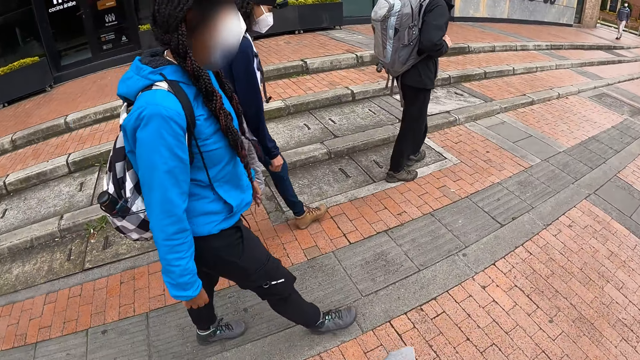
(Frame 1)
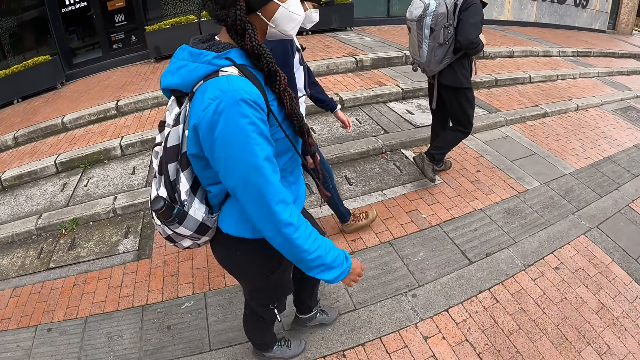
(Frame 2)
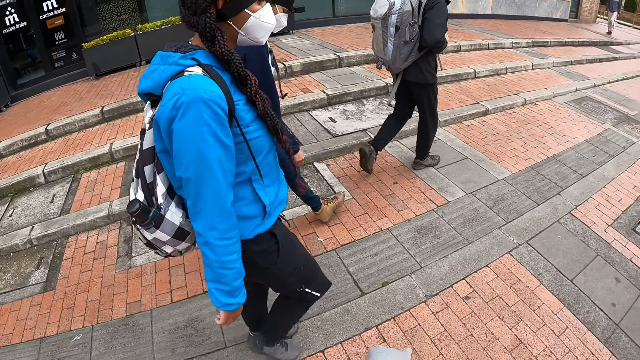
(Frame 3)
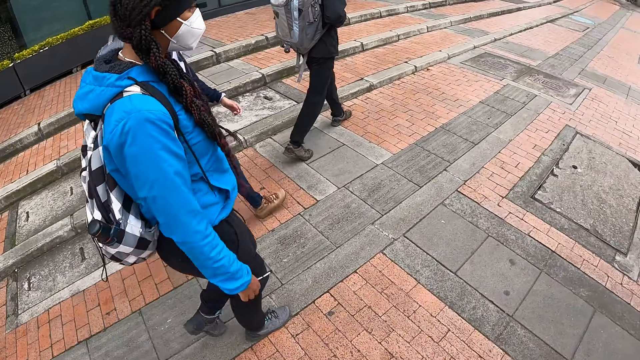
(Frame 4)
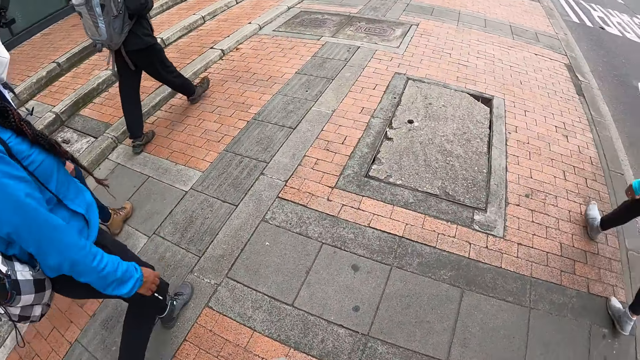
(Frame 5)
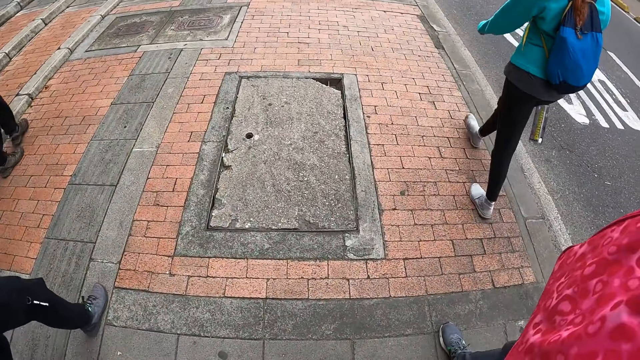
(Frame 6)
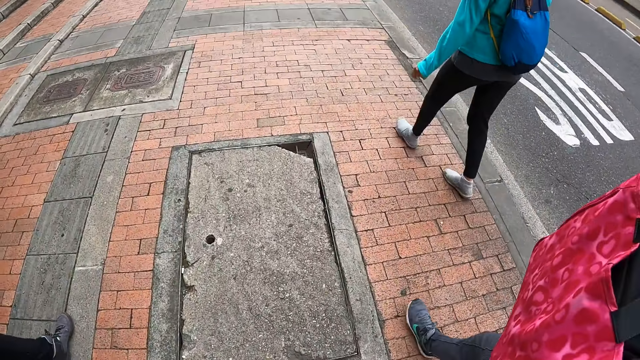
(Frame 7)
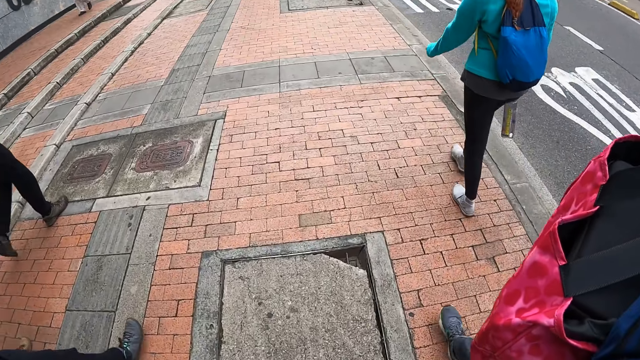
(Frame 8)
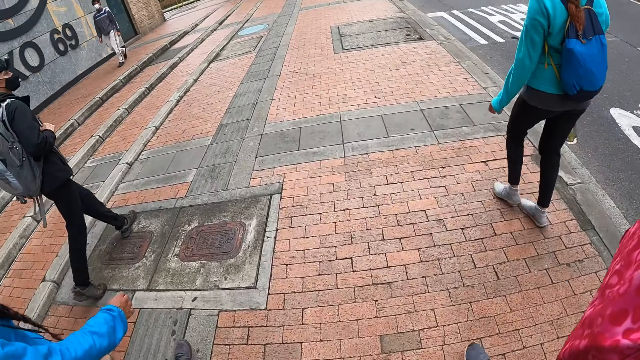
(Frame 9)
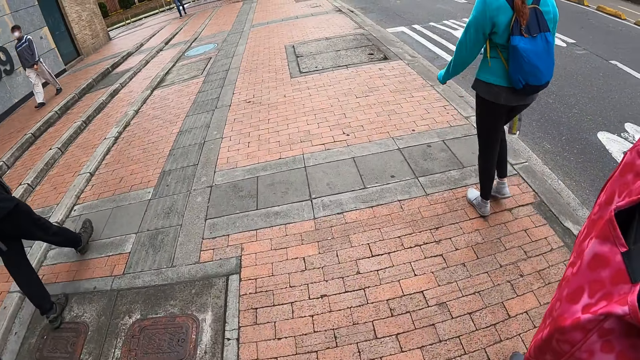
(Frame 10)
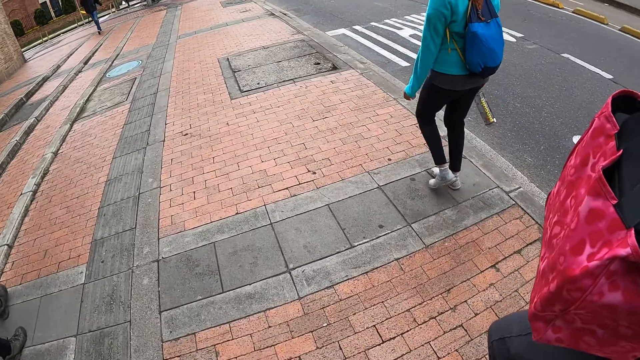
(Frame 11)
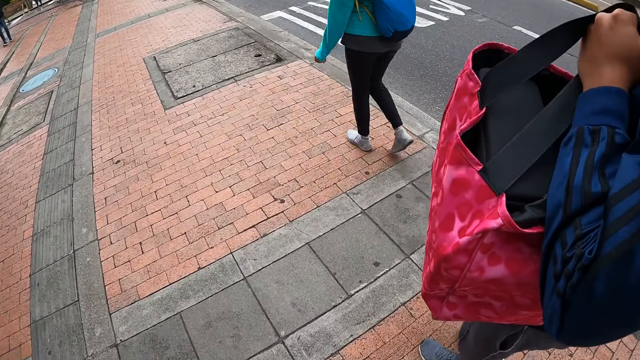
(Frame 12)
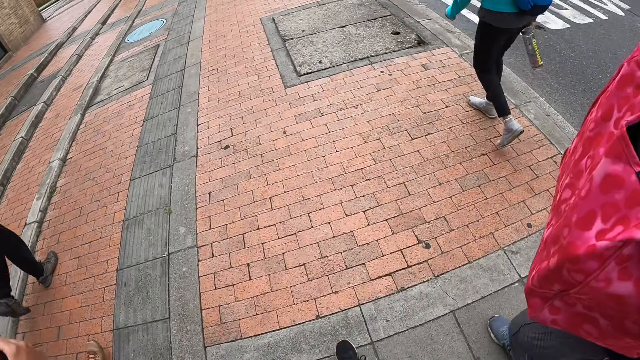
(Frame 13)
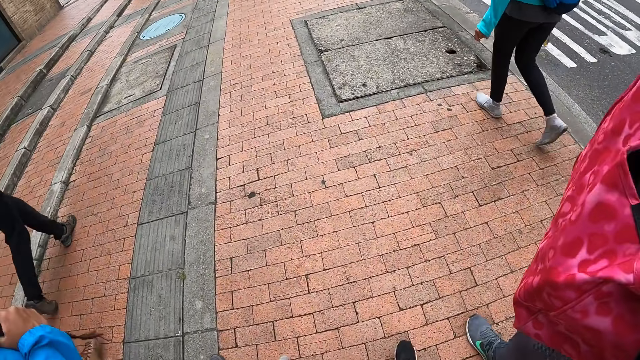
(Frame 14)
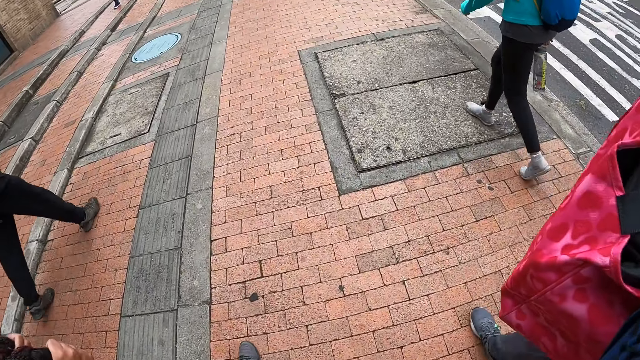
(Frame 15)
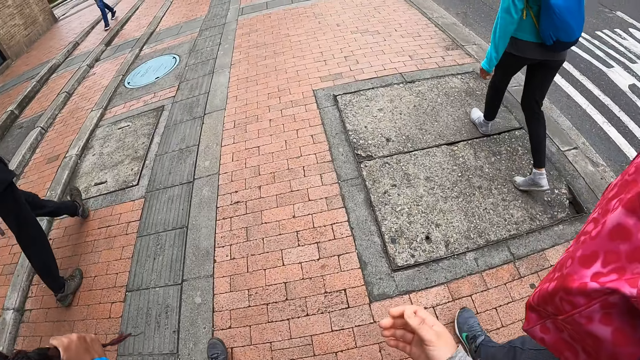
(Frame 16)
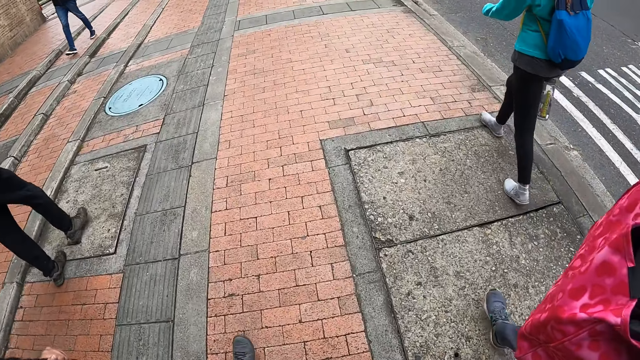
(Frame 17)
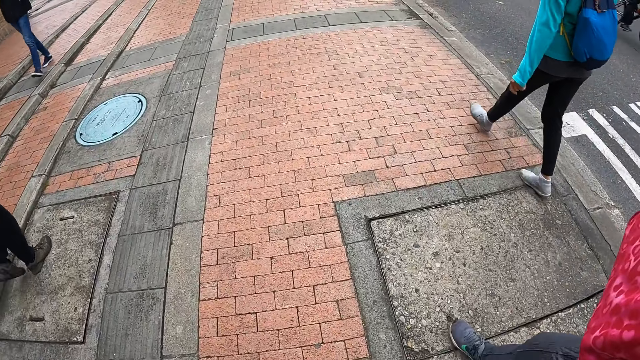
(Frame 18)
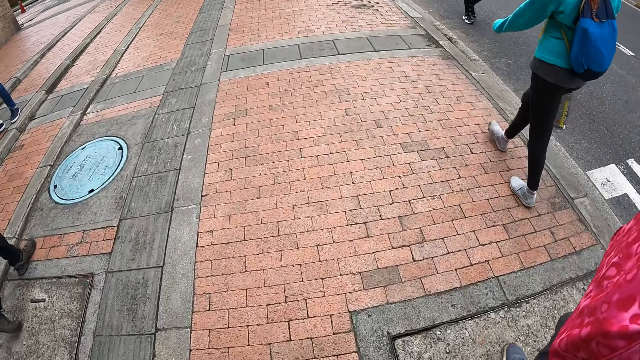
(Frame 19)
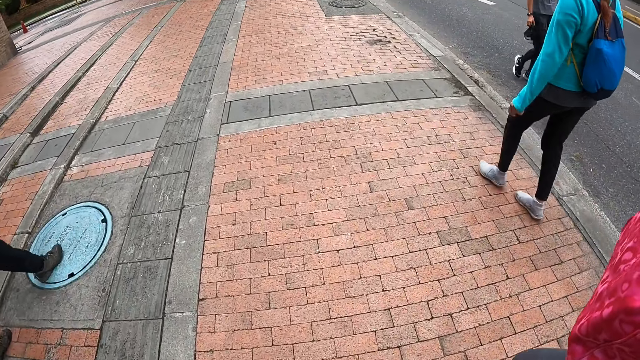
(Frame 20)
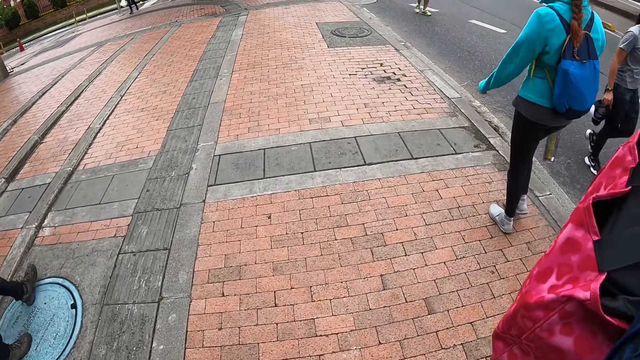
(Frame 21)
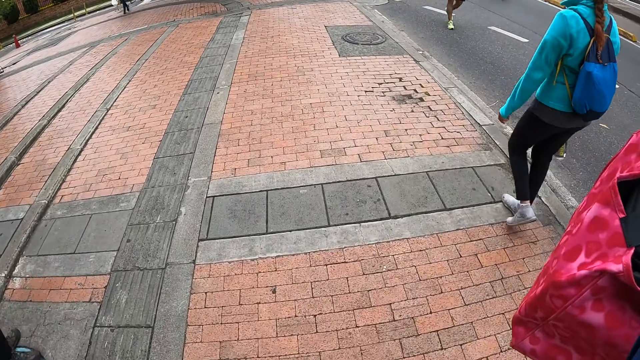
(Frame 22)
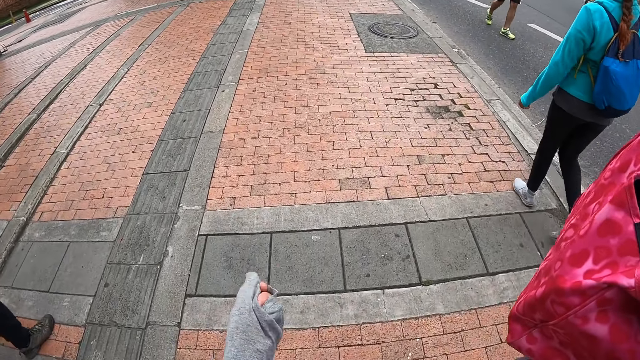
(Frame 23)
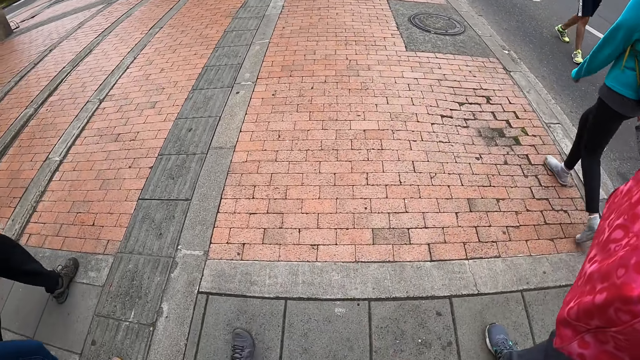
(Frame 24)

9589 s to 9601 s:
The camera wearer looks at the woman.

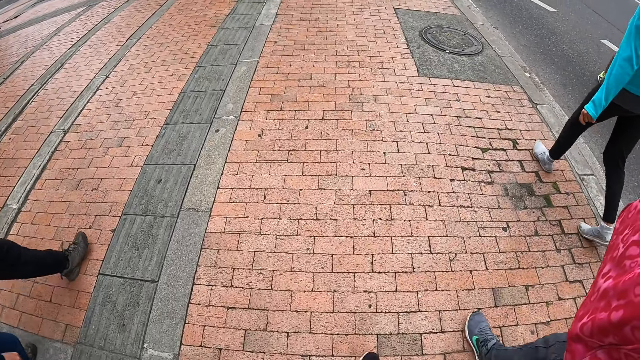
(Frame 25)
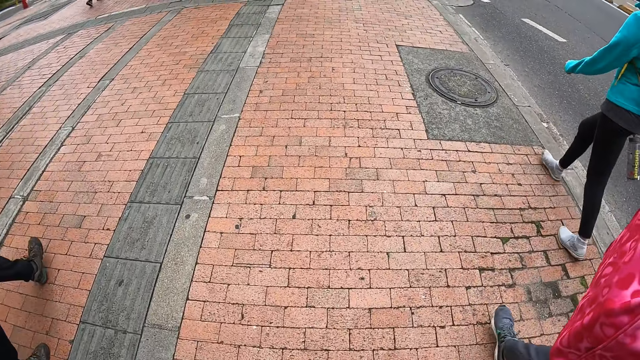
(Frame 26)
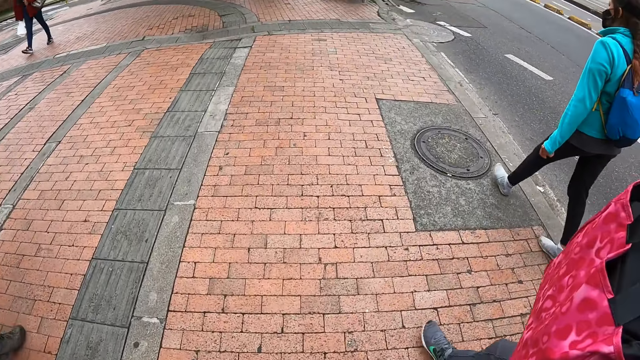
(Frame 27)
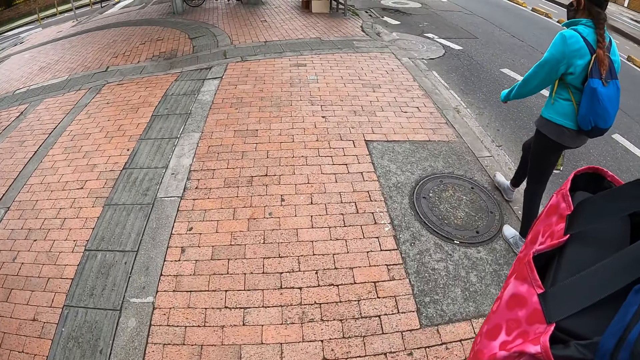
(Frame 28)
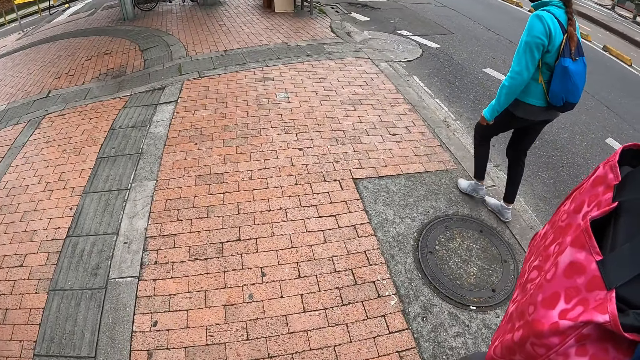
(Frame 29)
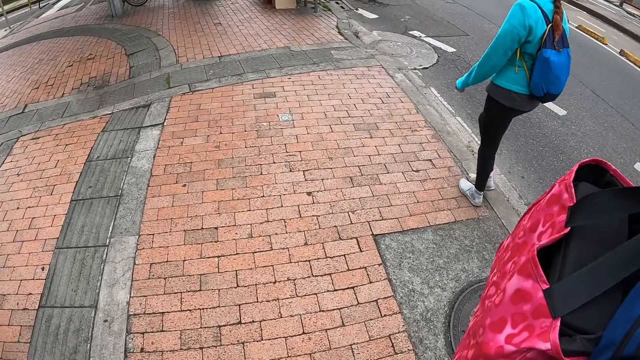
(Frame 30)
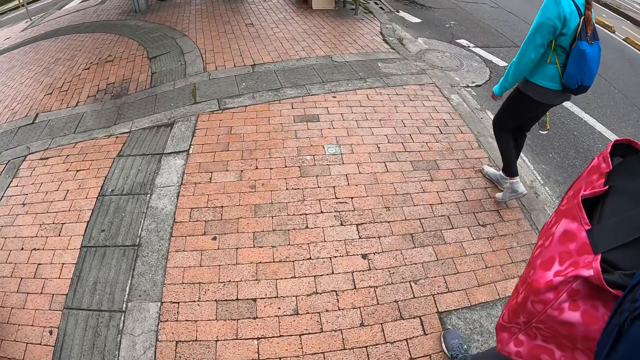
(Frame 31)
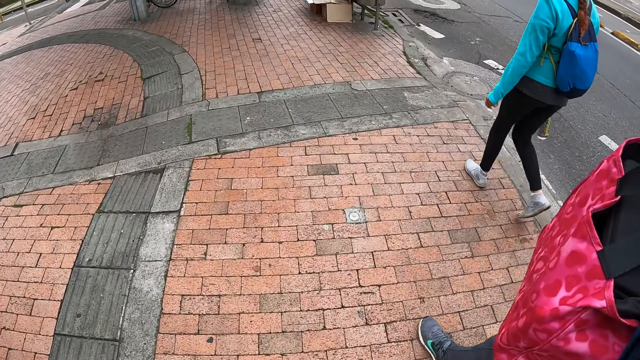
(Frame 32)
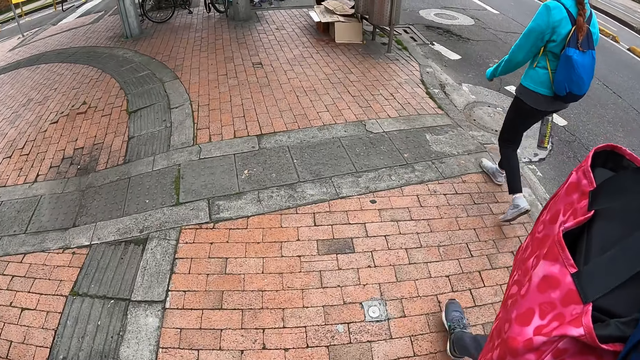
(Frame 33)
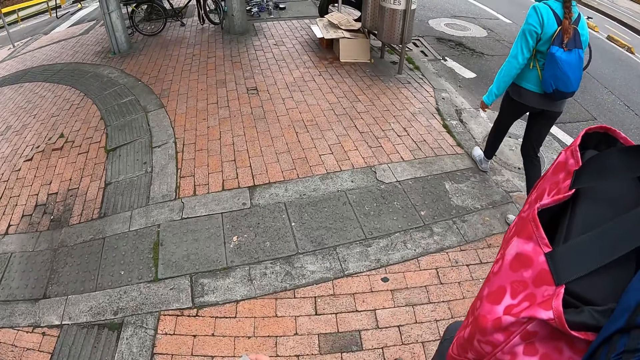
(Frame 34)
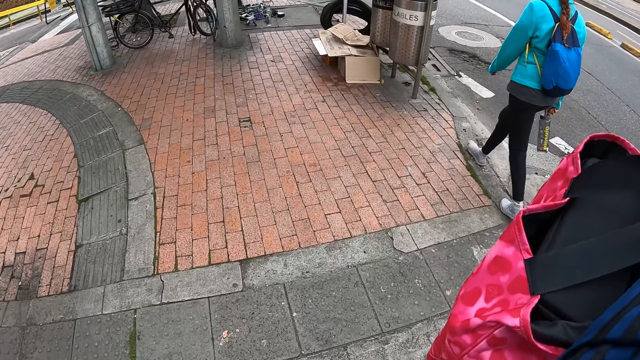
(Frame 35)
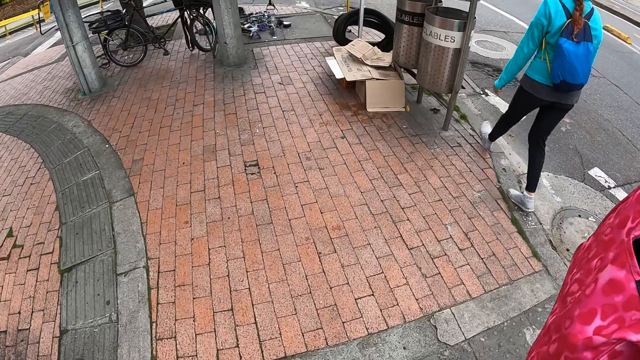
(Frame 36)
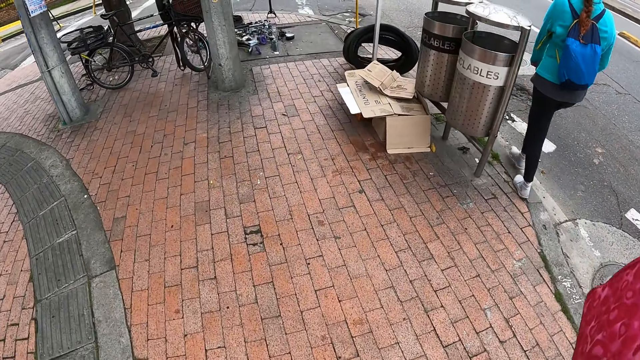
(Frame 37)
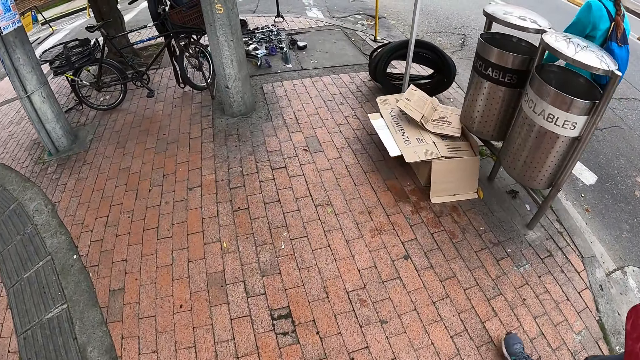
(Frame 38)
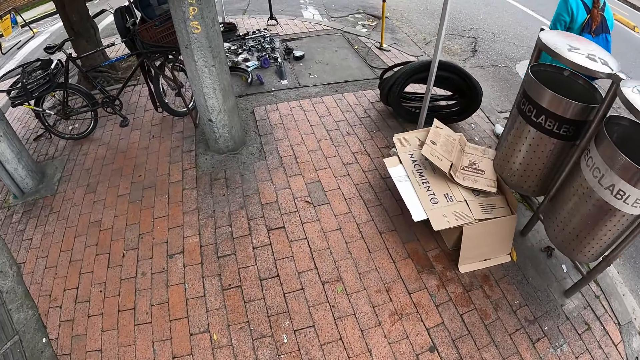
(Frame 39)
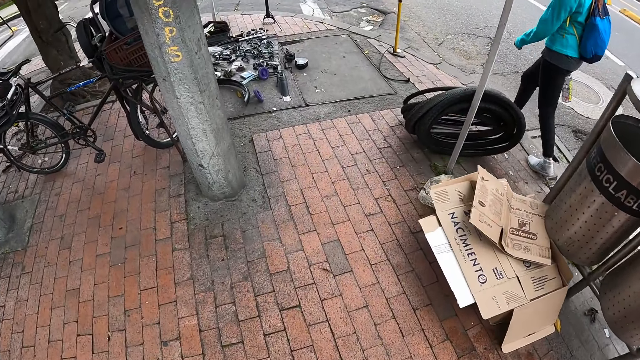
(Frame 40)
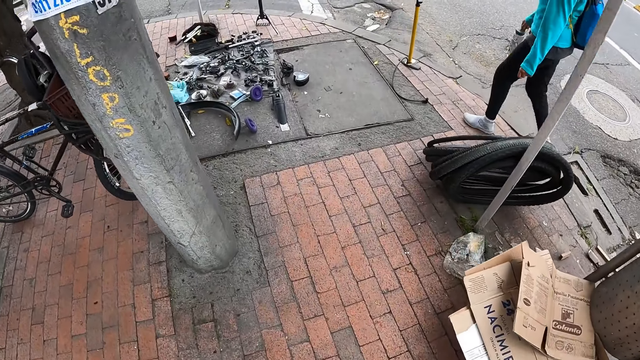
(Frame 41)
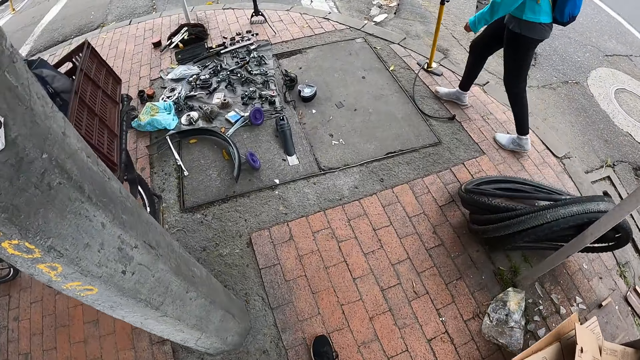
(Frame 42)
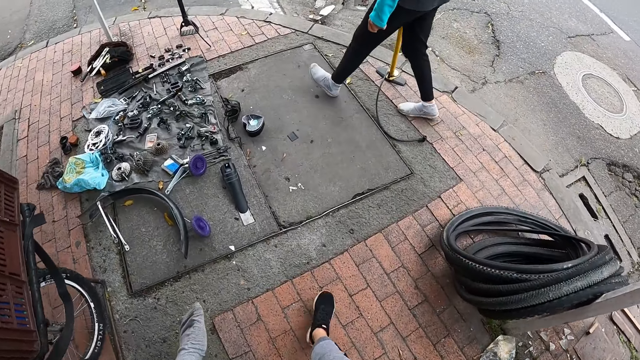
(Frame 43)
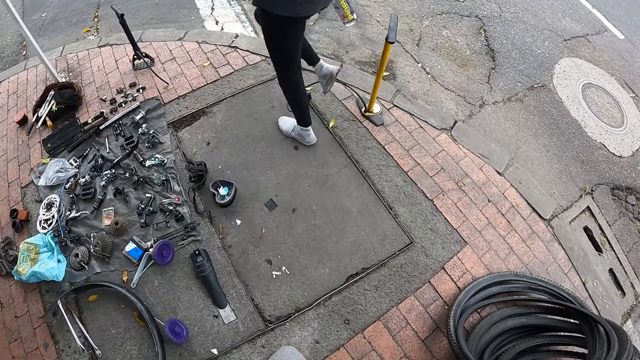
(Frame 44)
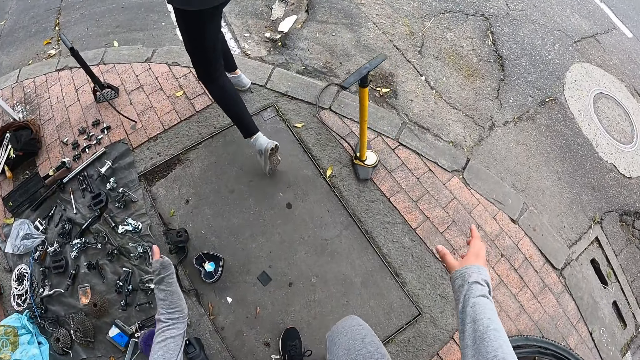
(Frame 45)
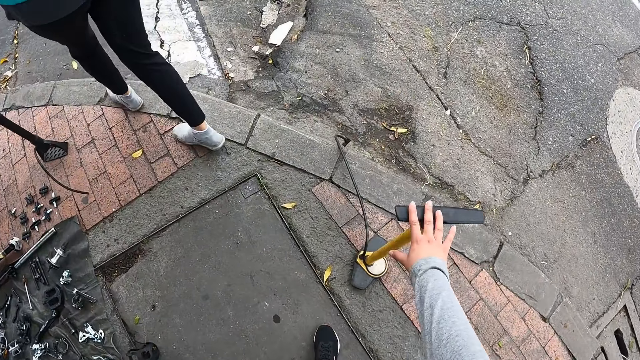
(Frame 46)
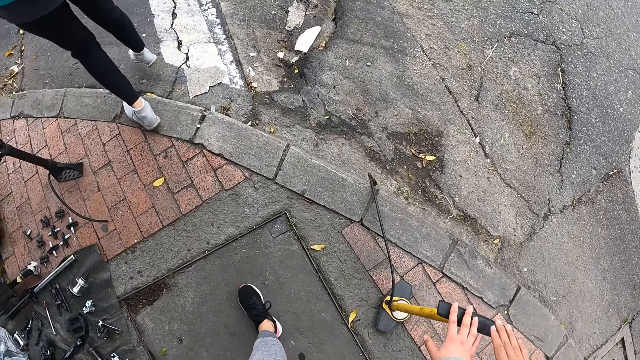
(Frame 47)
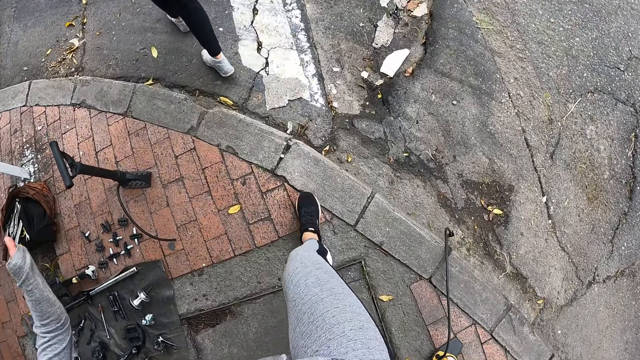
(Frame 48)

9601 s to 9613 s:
The camera wearer walks on the pavement along with colleagues. She touches a hand pump on the road with her right hand.
